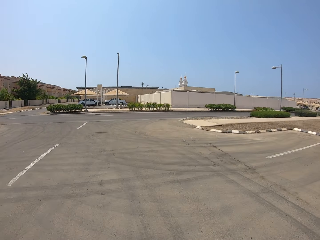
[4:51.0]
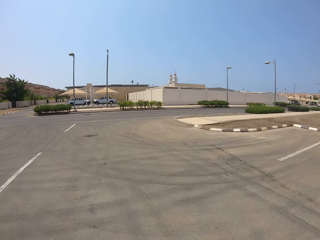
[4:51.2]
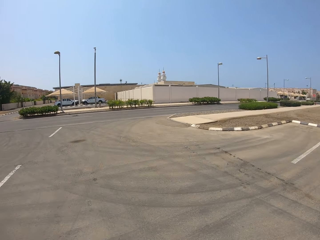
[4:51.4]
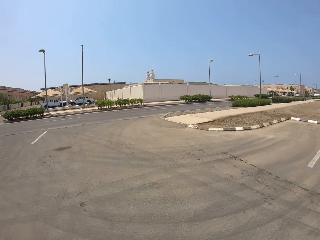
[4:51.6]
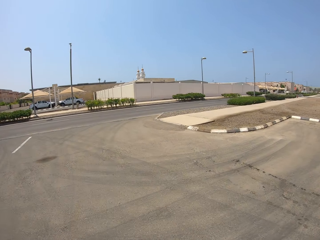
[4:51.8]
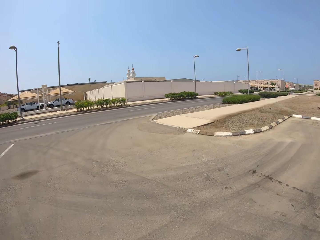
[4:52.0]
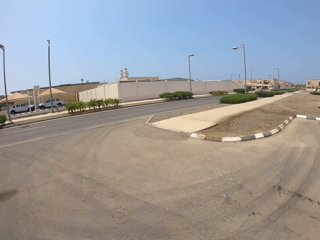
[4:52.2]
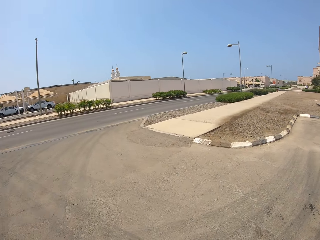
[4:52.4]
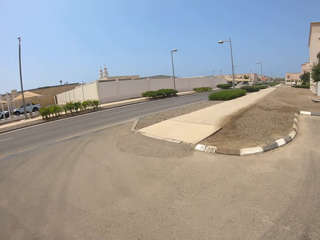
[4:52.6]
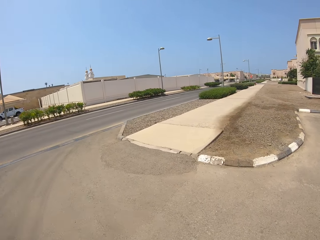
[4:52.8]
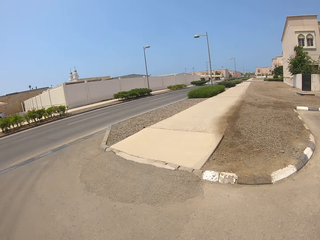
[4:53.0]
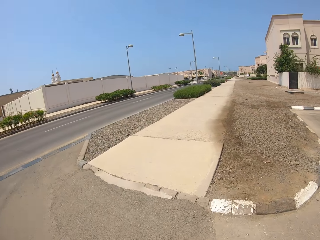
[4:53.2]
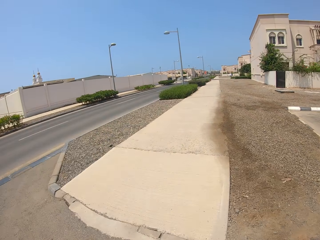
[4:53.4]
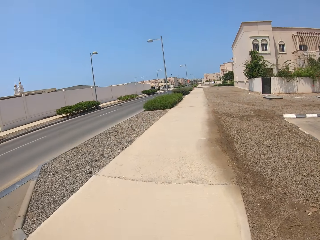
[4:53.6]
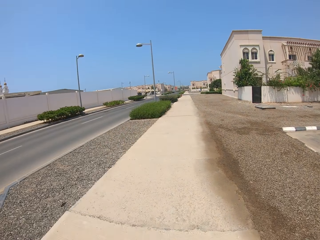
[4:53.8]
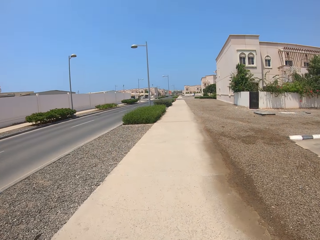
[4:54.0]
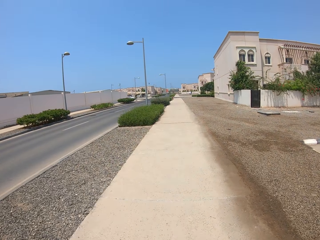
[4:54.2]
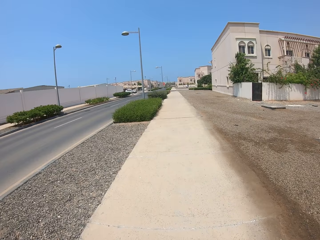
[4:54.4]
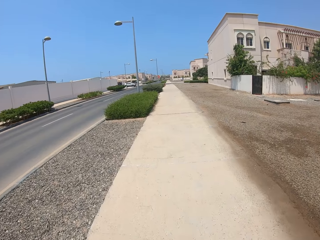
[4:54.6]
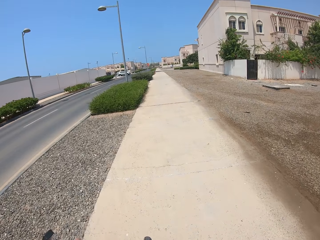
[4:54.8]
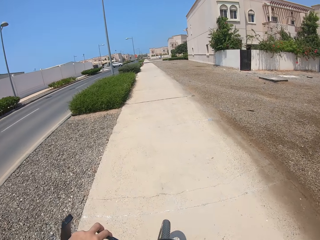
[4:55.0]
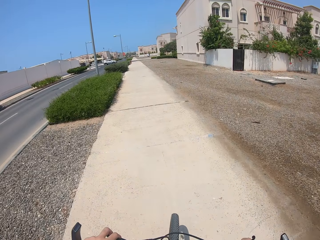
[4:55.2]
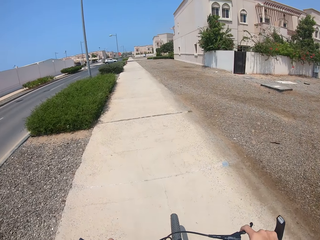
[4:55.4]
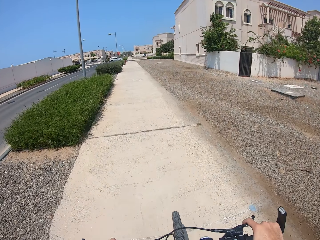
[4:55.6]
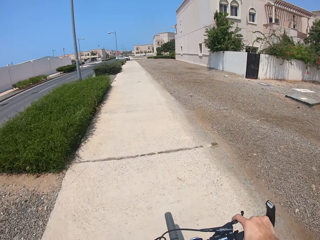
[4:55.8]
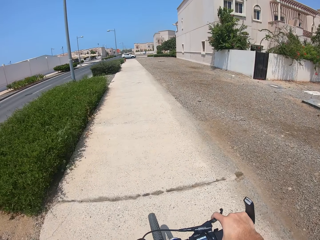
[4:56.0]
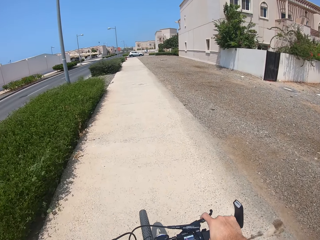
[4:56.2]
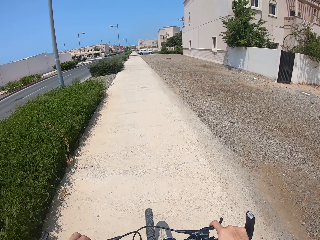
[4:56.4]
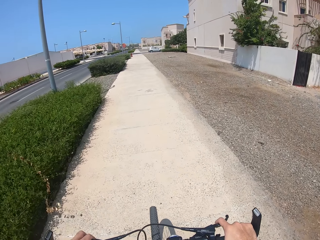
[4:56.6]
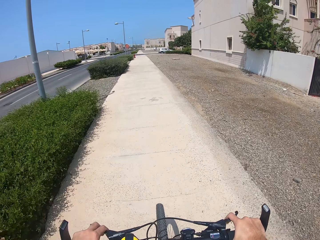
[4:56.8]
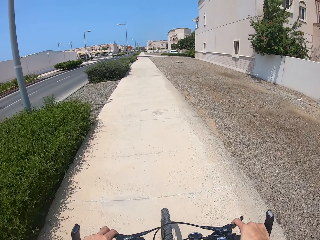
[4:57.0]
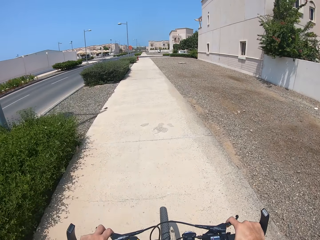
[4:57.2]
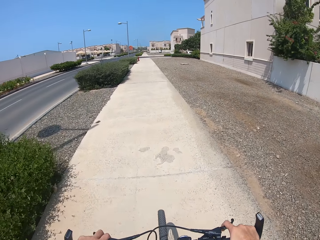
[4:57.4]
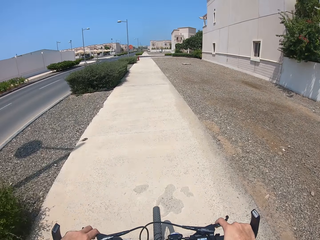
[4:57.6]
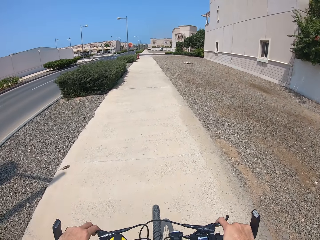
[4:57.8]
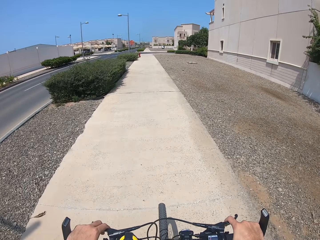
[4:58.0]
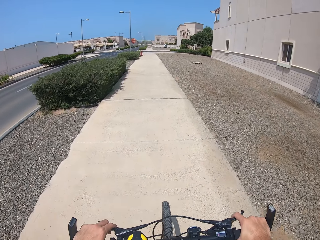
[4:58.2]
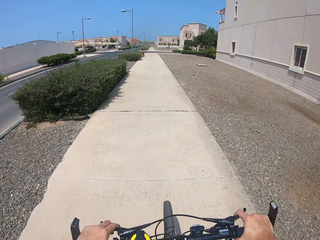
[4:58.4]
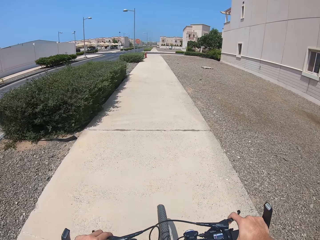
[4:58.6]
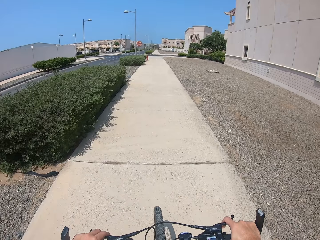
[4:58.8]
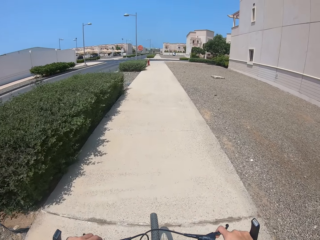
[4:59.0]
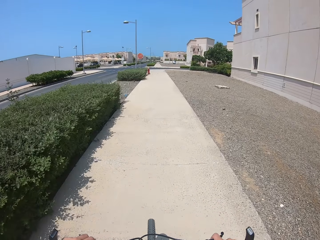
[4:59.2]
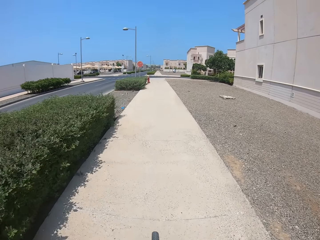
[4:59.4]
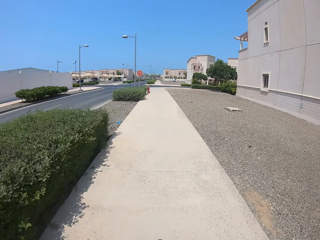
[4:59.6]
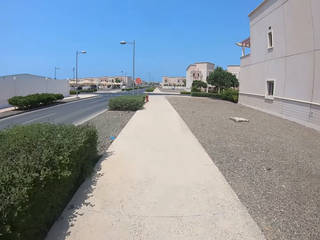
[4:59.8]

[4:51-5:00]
The camera wearer rides the bicycle on the sidewalk.

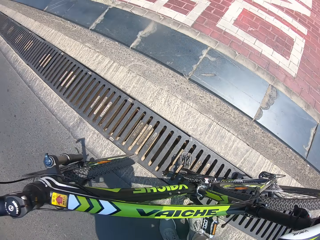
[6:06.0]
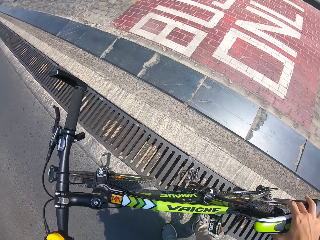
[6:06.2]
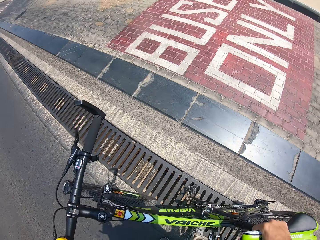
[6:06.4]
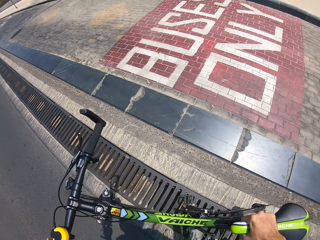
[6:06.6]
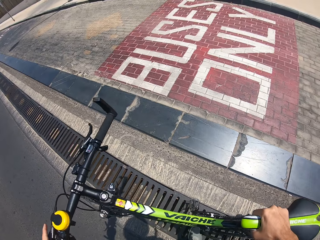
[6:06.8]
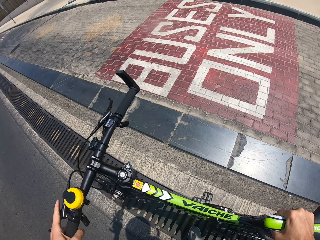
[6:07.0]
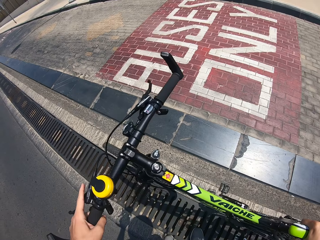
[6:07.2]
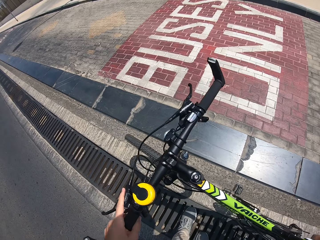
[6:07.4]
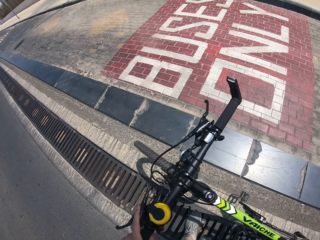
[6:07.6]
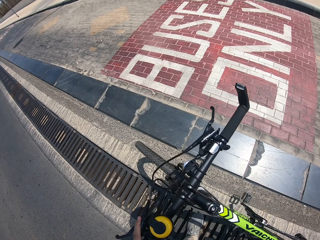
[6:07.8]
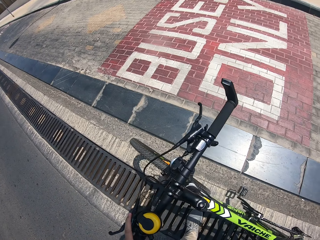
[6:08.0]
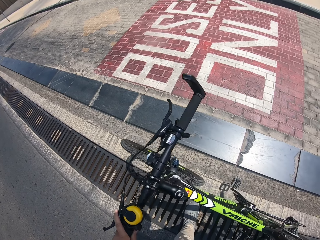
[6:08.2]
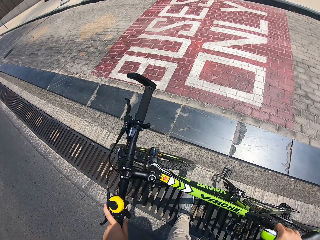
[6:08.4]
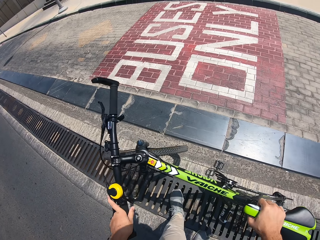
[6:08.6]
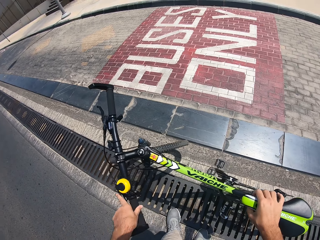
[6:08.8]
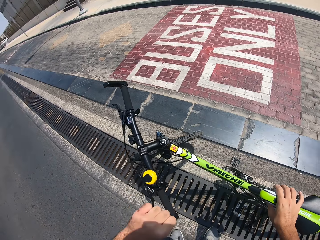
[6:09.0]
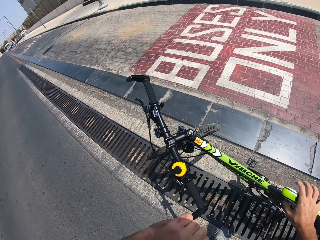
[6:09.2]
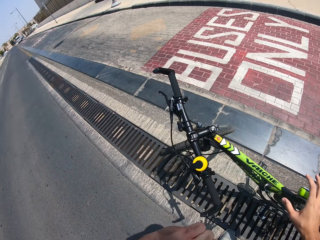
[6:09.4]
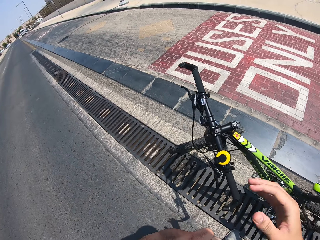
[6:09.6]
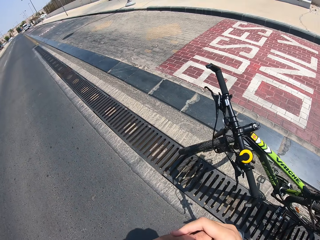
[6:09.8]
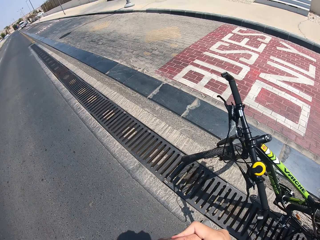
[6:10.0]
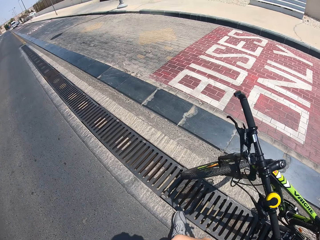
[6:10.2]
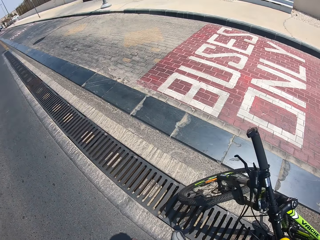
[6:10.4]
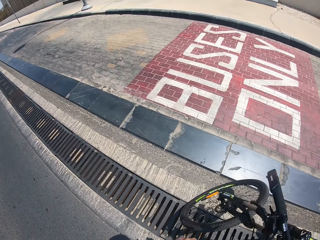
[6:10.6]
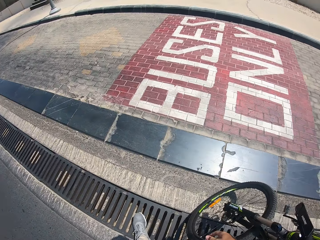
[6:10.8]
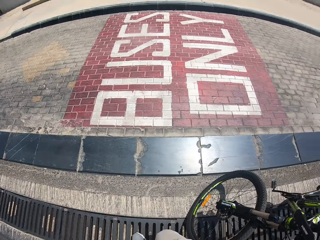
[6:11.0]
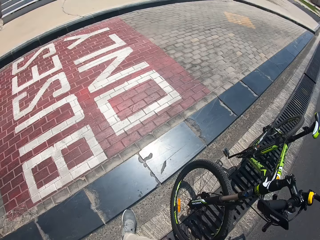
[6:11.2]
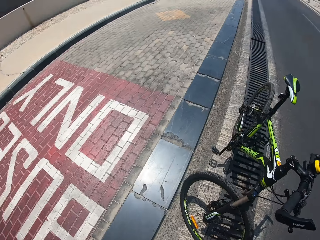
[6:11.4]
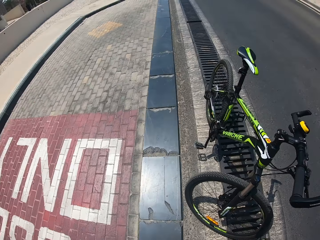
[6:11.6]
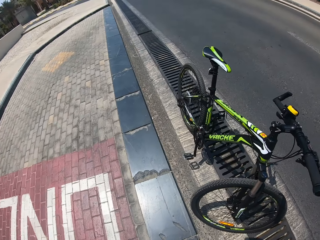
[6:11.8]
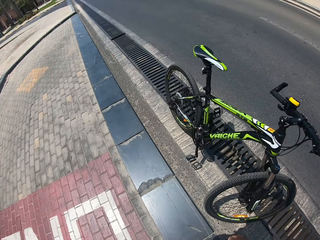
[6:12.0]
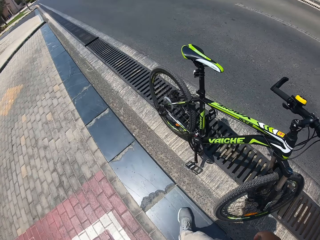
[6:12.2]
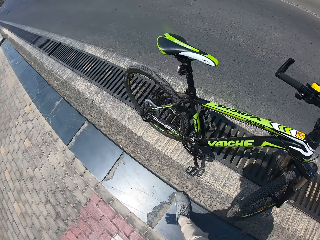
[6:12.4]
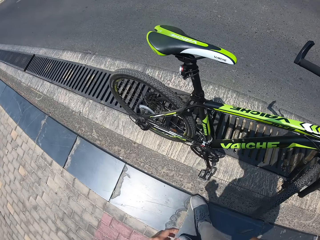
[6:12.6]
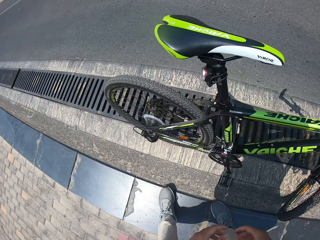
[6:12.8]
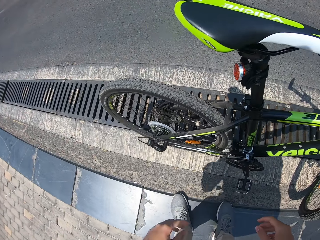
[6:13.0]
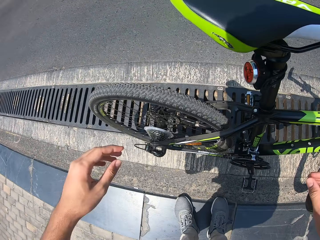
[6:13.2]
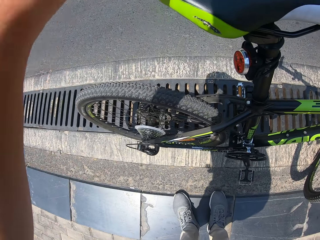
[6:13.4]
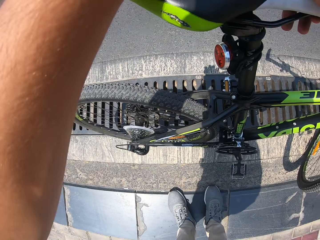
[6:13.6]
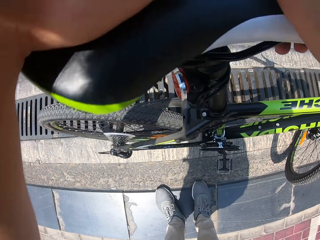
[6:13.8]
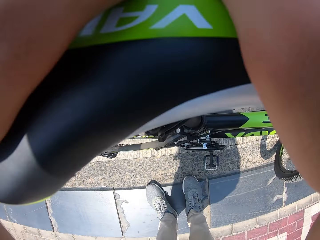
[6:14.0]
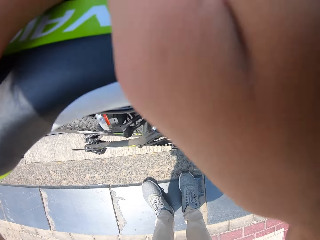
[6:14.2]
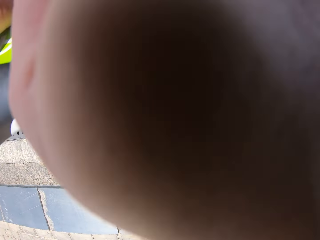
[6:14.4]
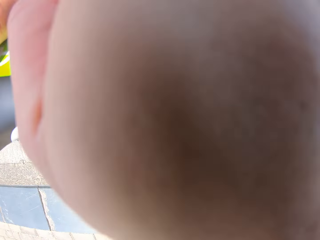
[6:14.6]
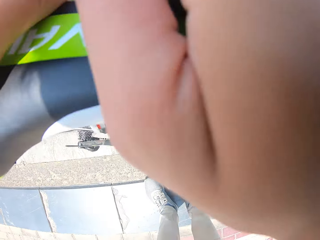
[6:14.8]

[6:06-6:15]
The camera wearer examines the bicycle. They walk around the bicycle. They hold the bicycle.

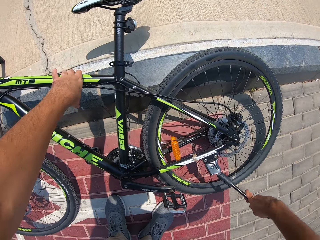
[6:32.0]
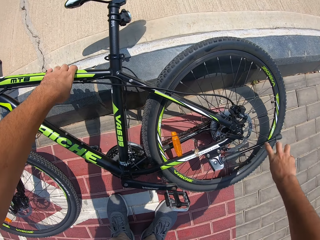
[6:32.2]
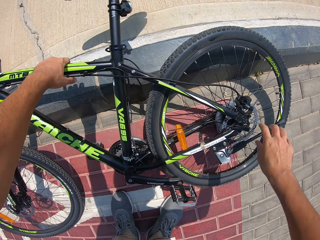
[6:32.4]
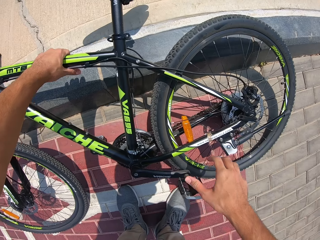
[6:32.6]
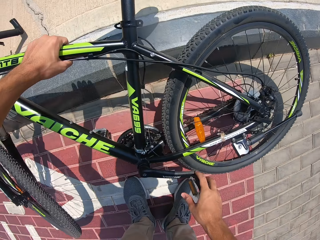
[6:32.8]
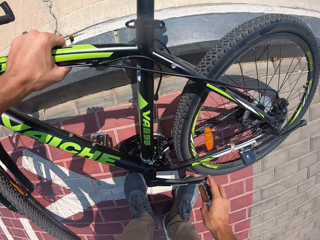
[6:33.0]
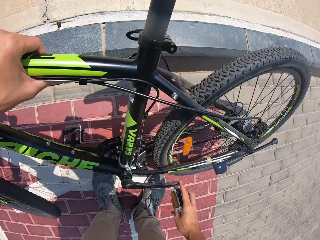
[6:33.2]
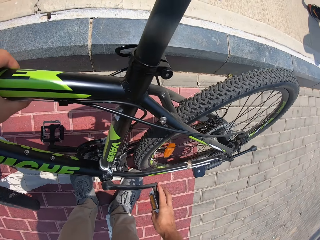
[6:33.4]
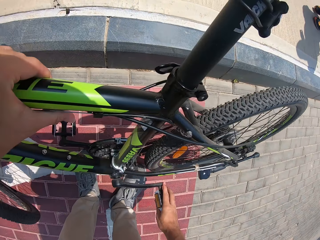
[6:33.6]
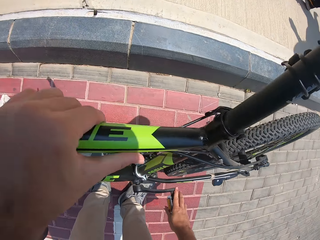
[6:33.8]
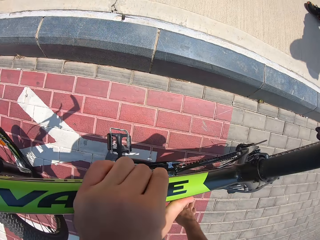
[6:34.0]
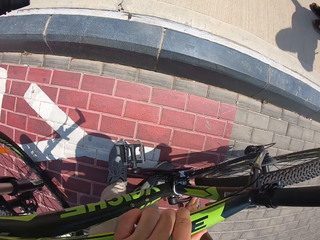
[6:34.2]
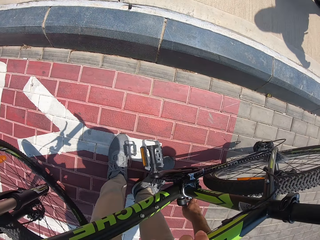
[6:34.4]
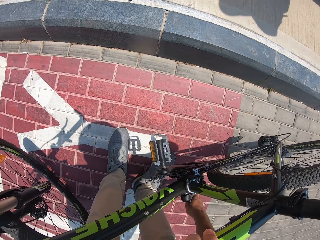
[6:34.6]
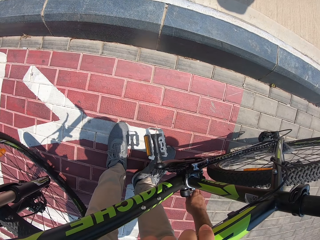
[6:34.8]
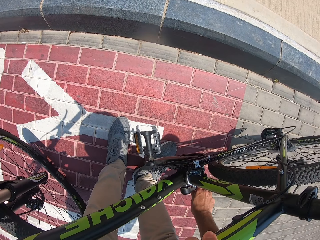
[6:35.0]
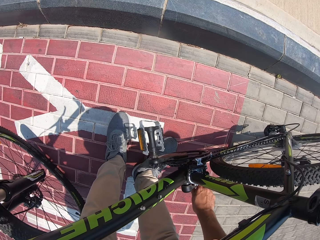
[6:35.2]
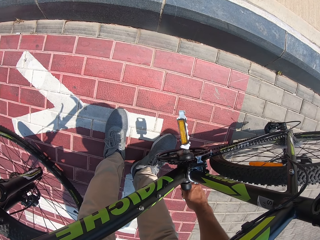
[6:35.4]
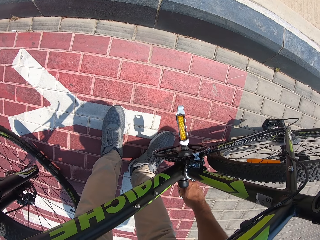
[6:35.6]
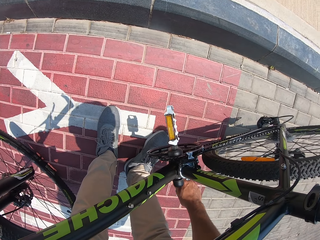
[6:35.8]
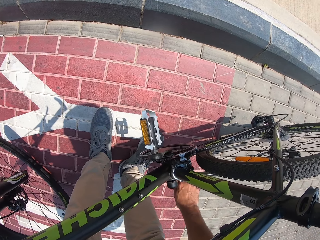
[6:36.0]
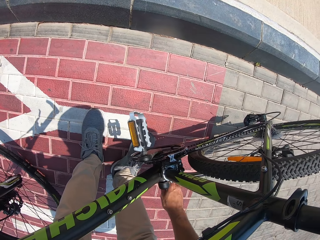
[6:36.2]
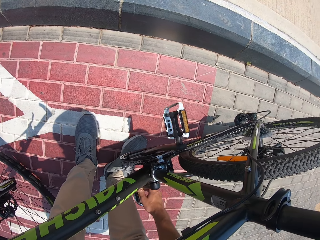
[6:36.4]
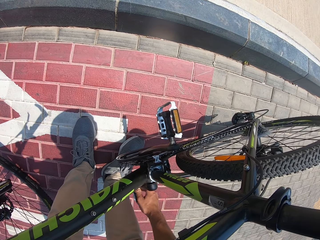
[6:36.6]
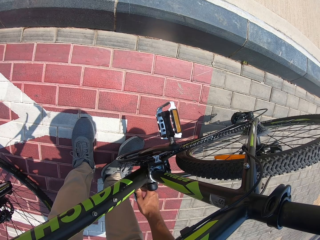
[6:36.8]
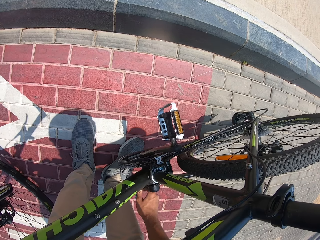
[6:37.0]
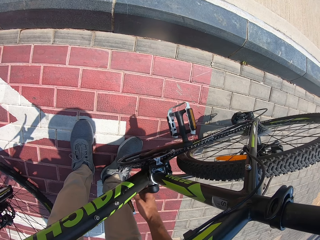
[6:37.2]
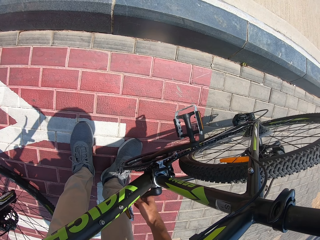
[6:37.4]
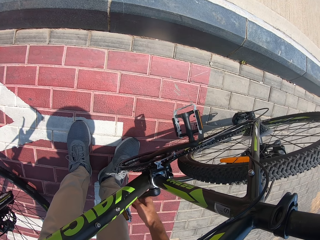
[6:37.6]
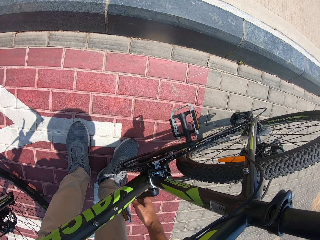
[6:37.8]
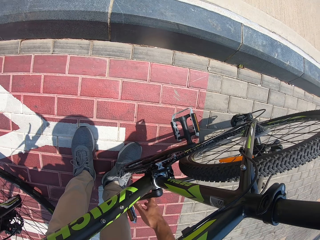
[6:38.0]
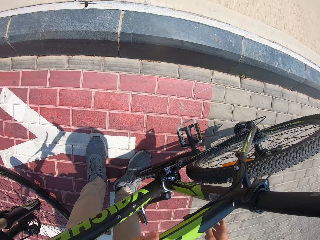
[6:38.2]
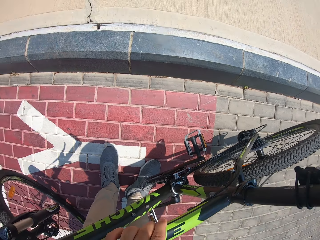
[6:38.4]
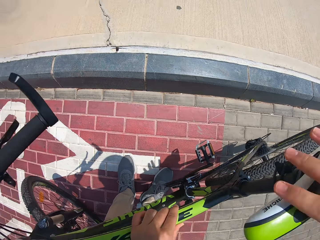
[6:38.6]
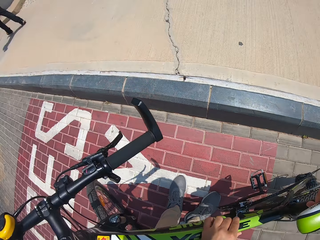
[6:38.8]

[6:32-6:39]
The camera wearer moves the bicycle pedal with his hand.
